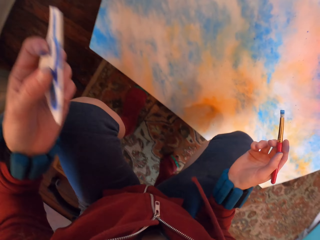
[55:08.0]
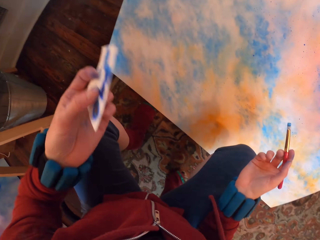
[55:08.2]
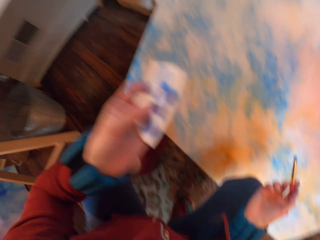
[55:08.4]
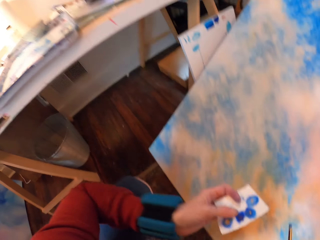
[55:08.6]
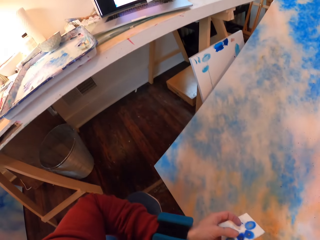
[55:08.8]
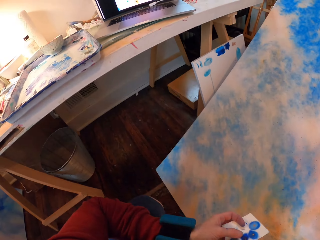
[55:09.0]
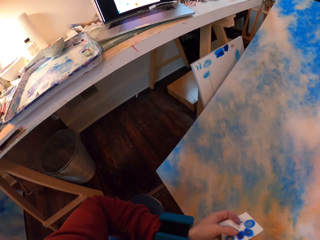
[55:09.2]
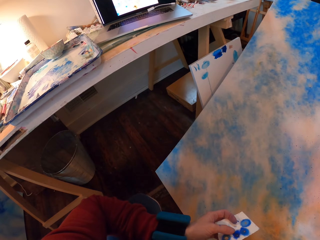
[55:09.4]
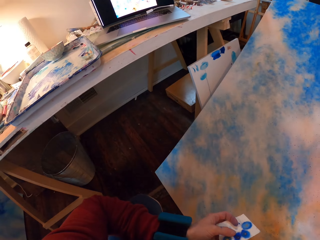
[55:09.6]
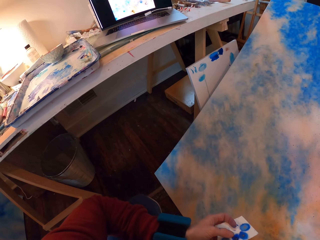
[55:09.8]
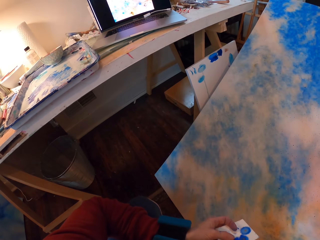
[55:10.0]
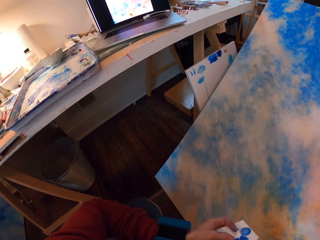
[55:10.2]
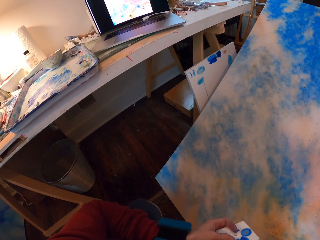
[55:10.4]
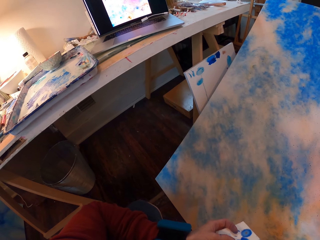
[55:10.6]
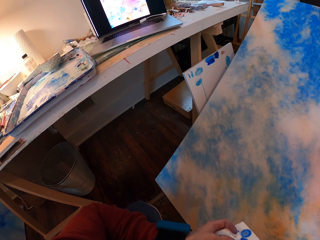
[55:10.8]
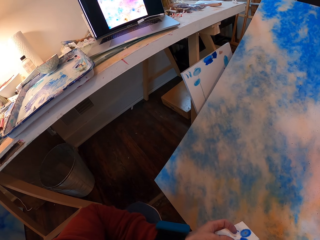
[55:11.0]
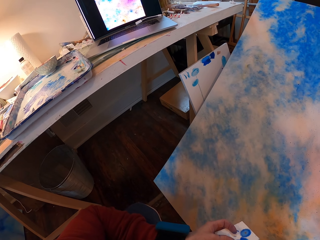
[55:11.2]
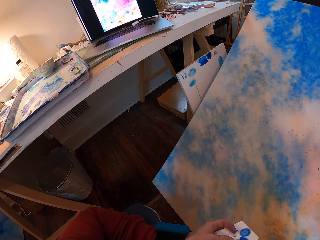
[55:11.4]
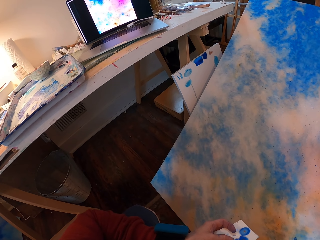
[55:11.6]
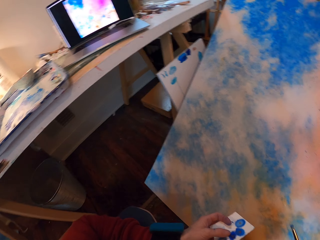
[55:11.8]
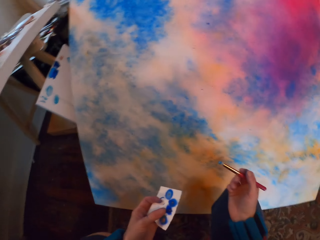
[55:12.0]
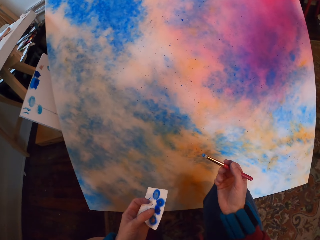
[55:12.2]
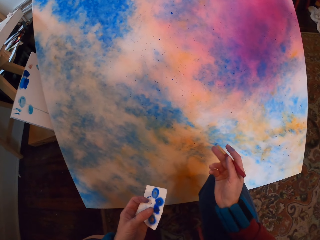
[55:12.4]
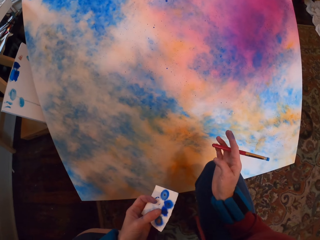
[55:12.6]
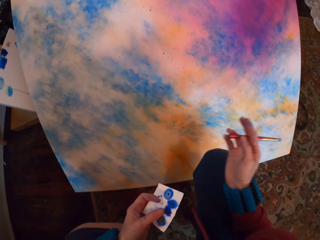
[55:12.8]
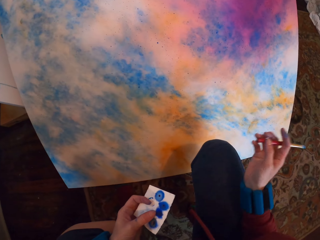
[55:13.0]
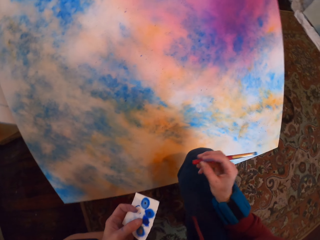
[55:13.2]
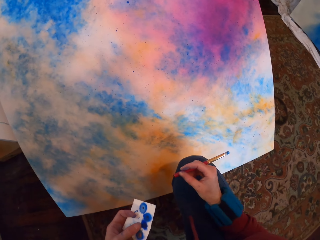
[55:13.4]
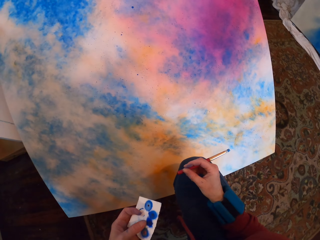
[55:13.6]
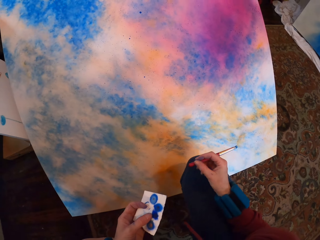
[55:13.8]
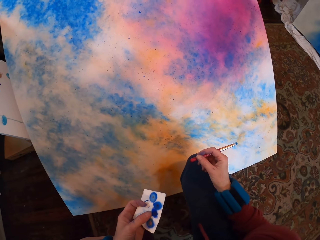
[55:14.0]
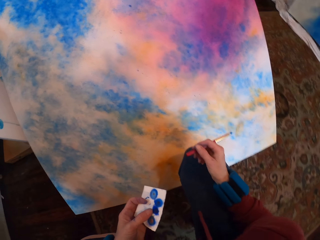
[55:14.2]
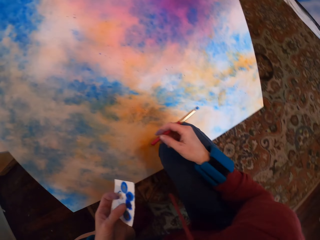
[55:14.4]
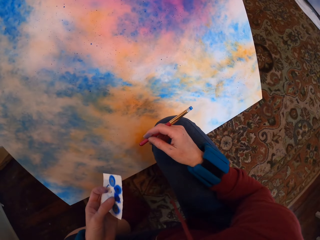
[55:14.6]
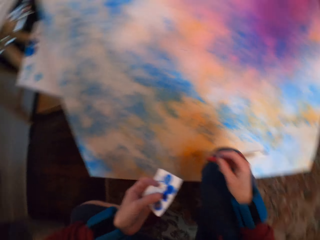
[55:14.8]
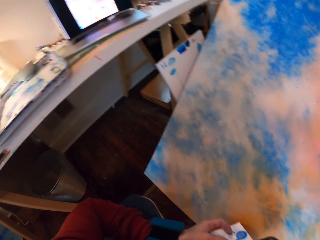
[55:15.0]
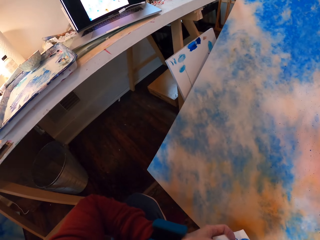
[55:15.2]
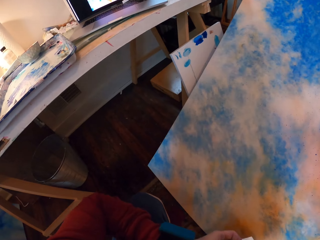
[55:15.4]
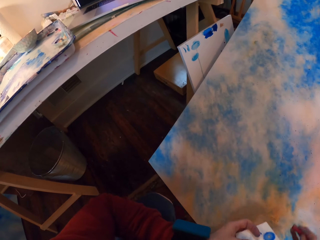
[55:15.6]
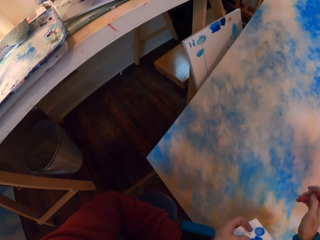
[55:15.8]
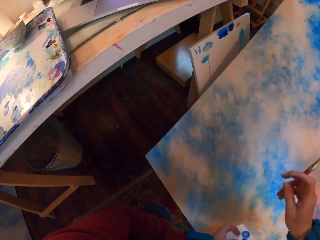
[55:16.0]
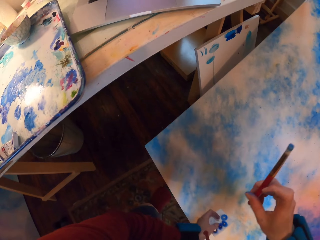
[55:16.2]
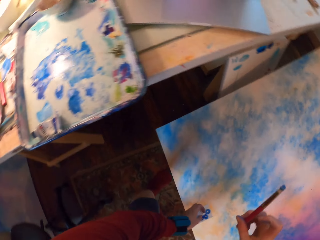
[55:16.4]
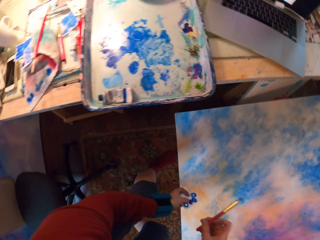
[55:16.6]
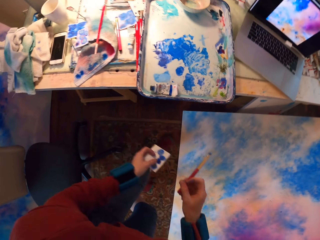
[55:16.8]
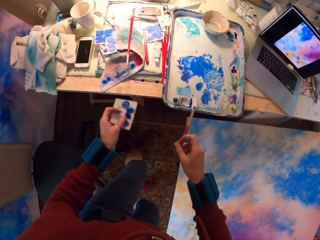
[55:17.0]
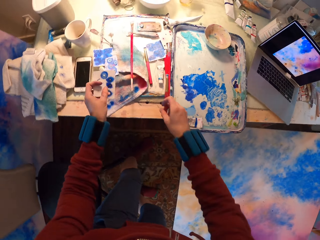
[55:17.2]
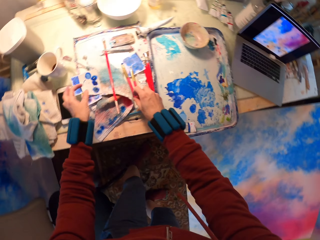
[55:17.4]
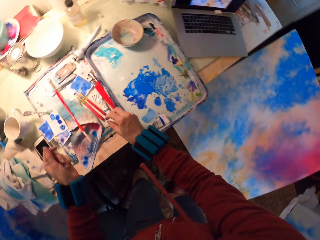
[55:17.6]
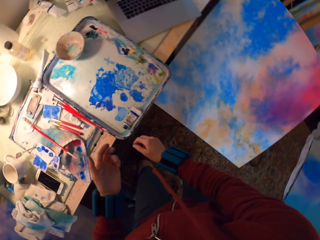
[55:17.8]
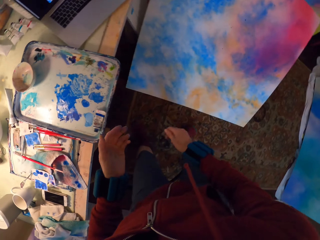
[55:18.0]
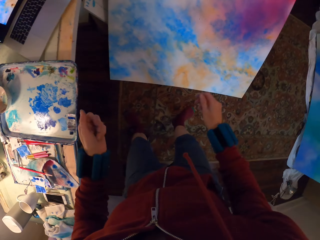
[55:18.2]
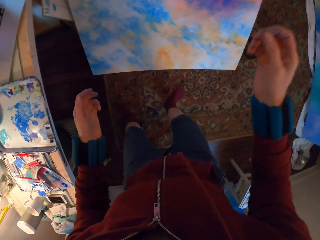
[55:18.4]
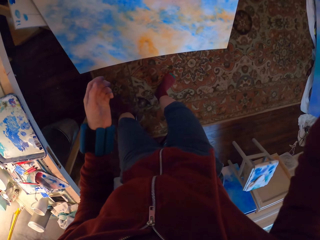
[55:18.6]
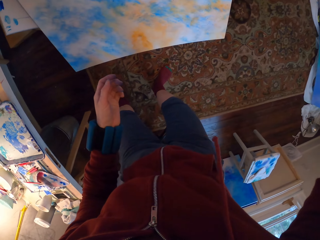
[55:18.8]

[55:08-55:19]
The camera wearer looks at the painting. They look at the laptop. They look at the painting. They put the paper brush down on the table. They look at the painting.
